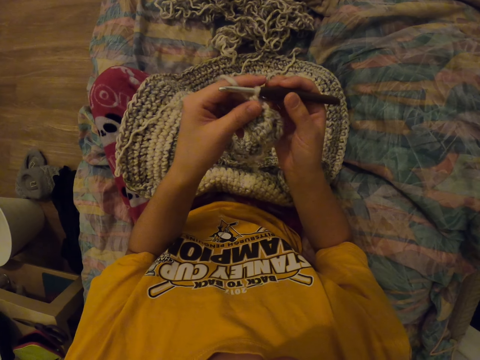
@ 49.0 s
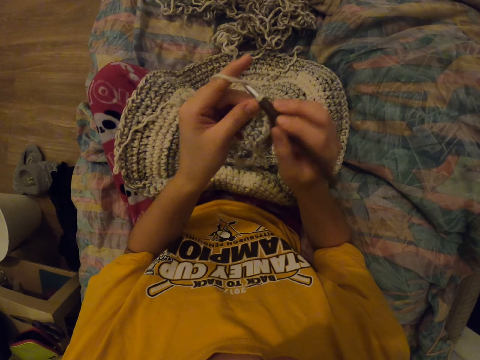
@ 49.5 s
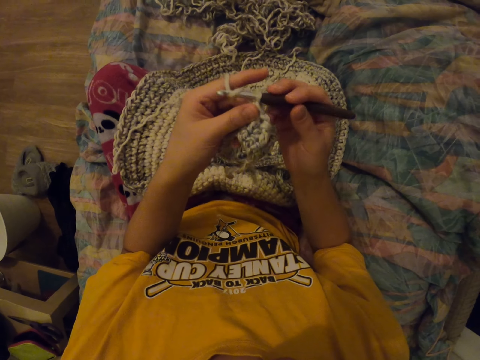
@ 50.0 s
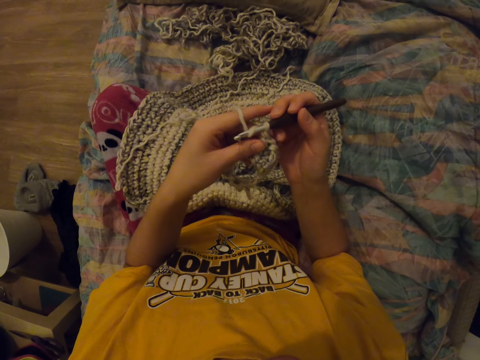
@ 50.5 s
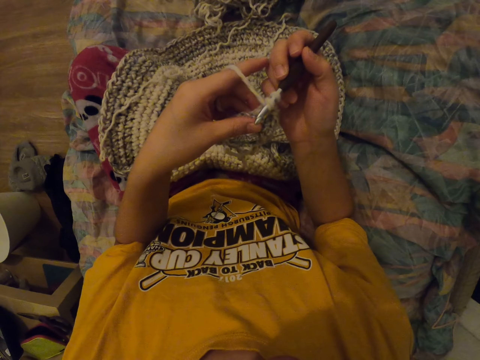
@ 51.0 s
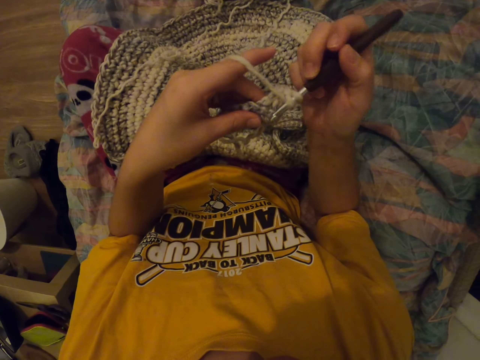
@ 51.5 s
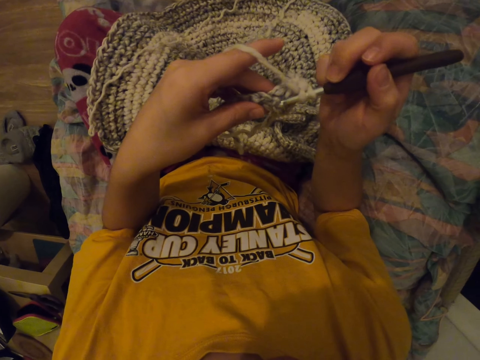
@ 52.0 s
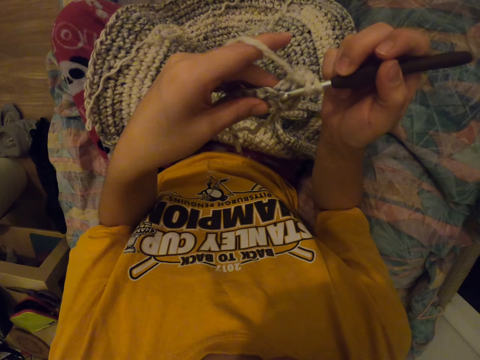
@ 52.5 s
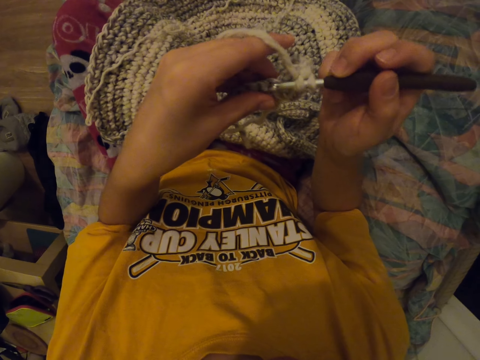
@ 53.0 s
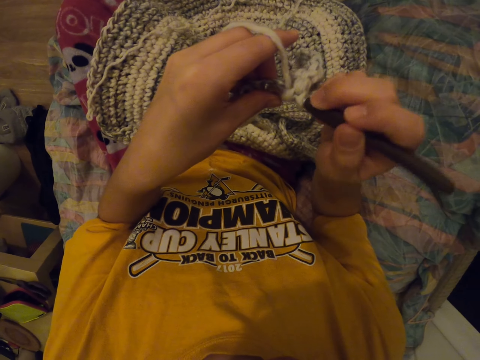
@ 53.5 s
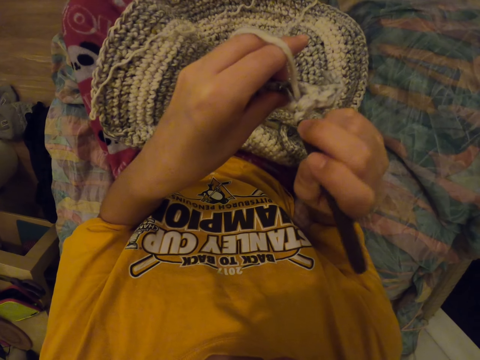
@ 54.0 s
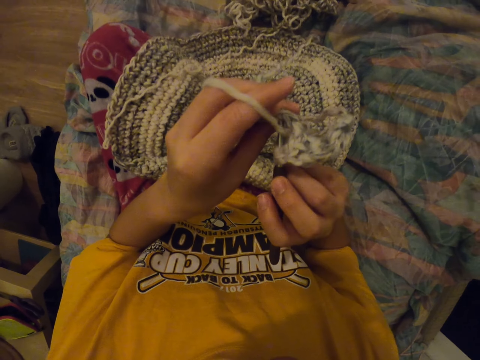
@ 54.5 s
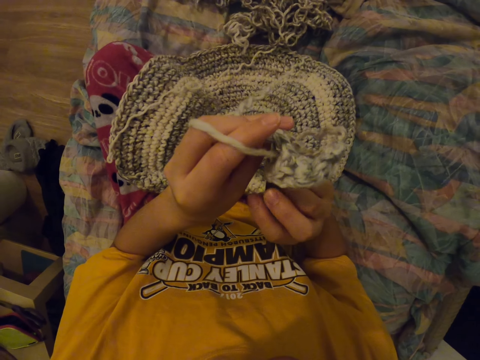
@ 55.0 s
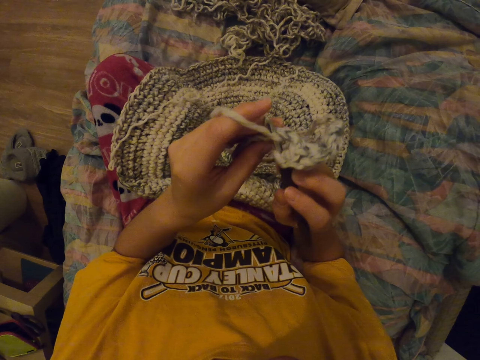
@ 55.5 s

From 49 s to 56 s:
The camera wearer knits a cloth with a needle.

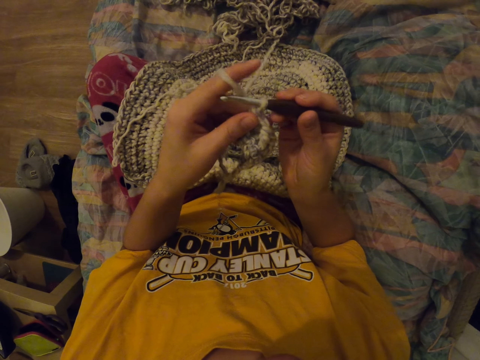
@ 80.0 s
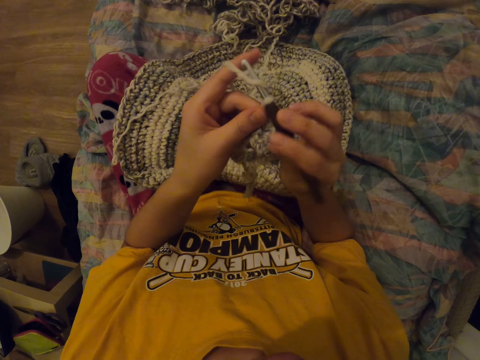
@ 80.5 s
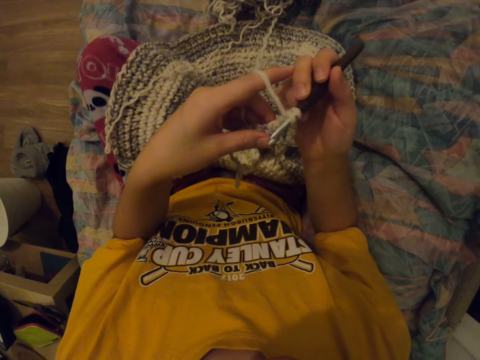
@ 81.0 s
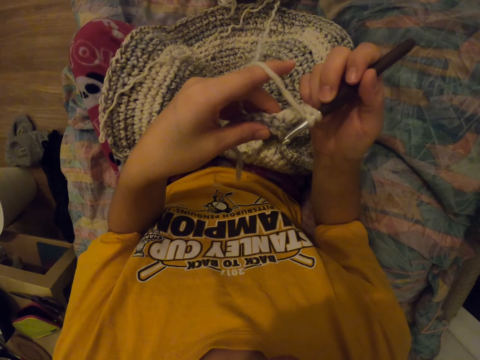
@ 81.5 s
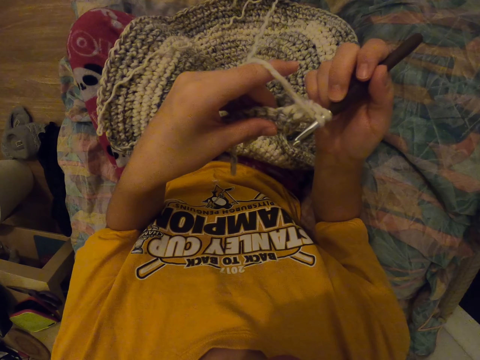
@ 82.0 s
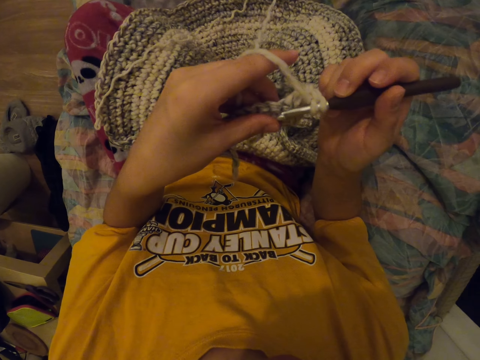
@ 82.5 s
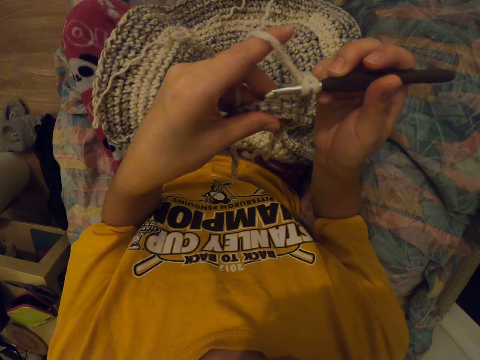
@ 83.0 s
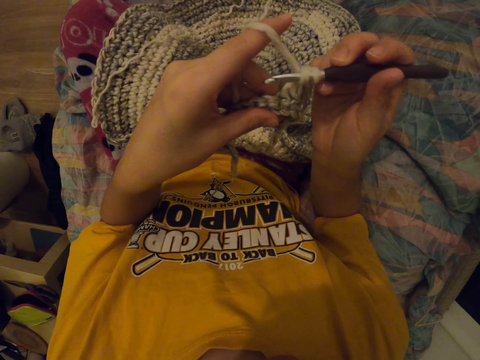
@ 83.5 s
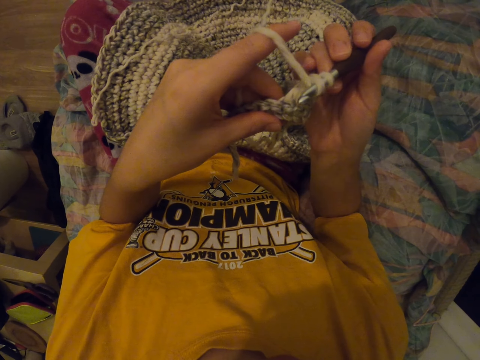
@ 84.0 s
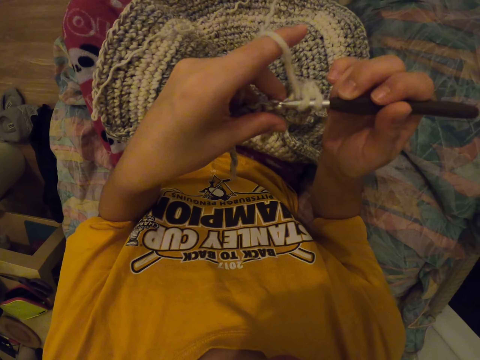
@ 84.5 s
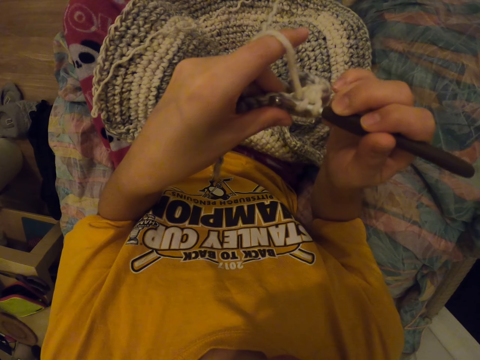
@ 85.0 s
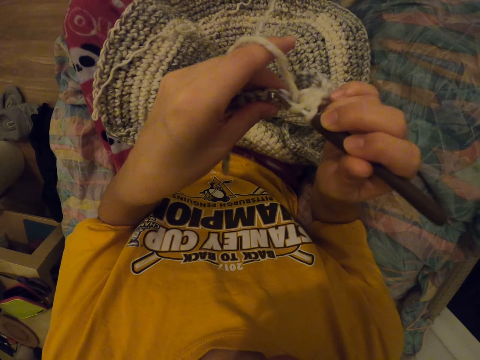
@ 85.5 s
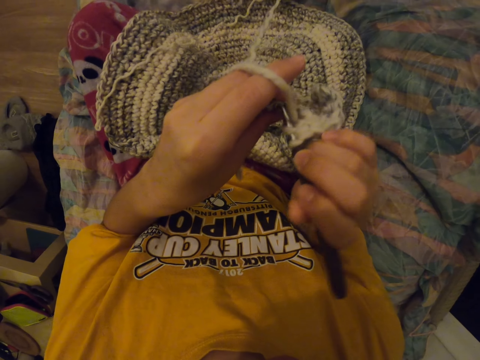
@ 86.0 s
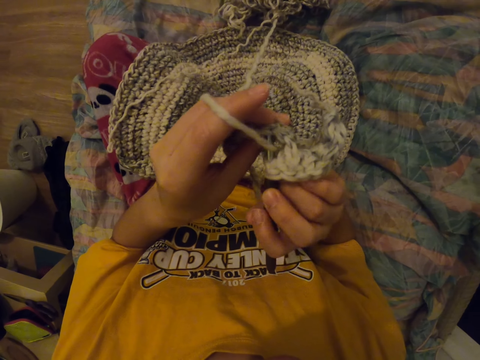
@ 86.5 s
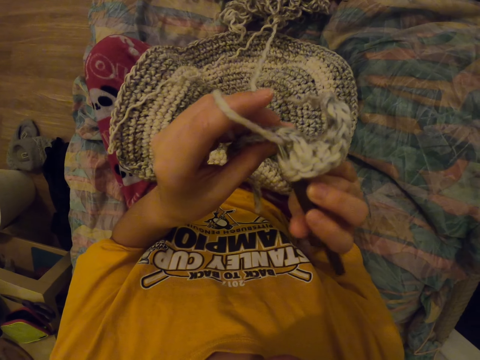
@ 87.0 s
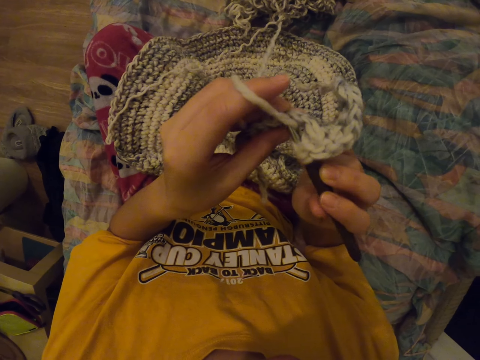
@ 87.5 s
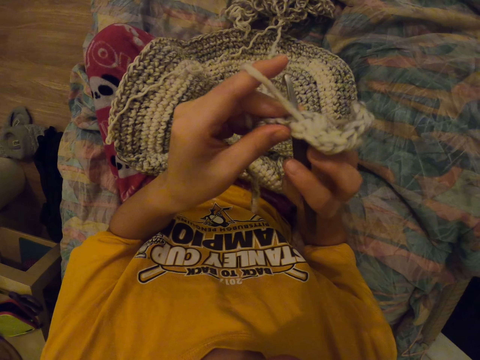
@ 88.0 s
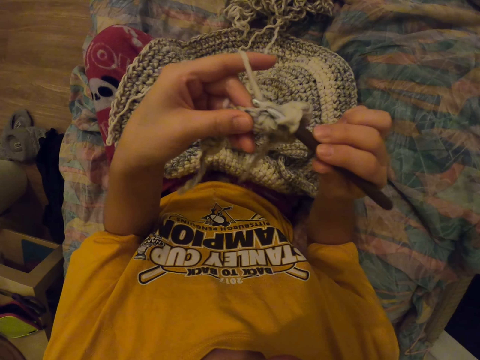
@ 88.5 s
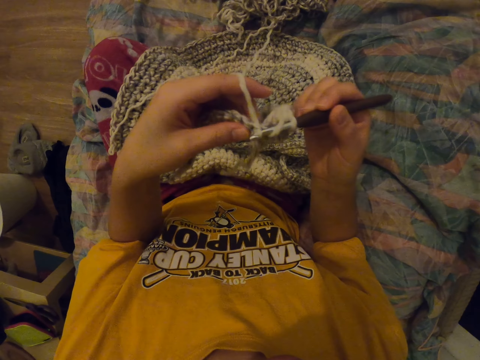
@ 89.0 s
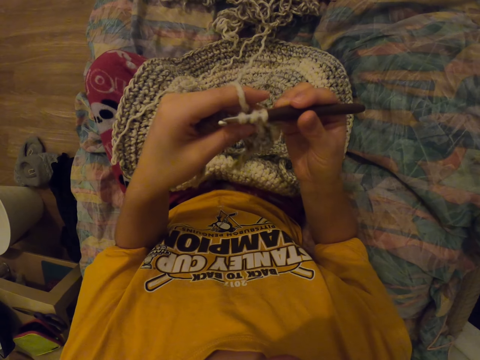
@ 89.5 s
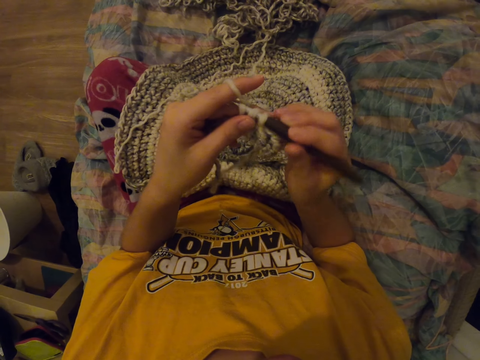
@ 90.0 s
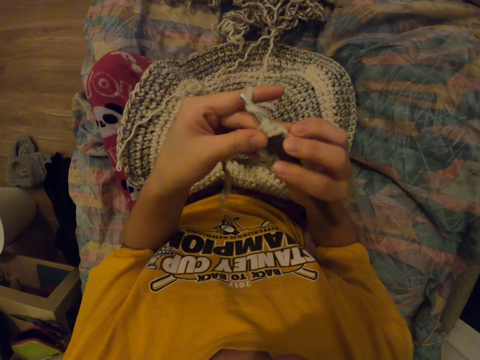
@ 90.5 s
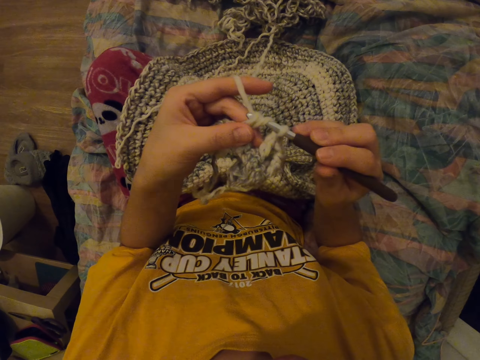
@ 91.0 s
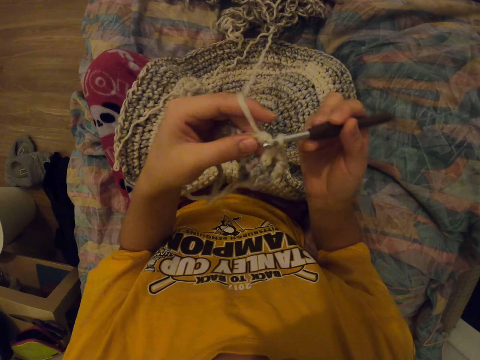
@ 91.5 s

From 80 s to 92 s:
The camera wearer stares at the cloth. They knit the cloth.

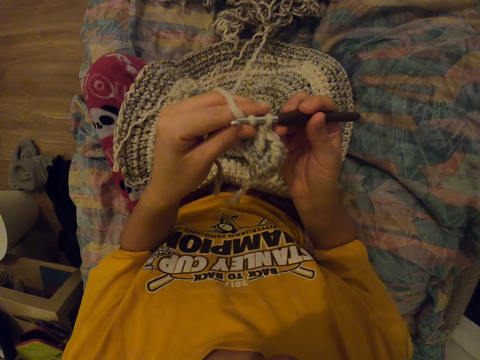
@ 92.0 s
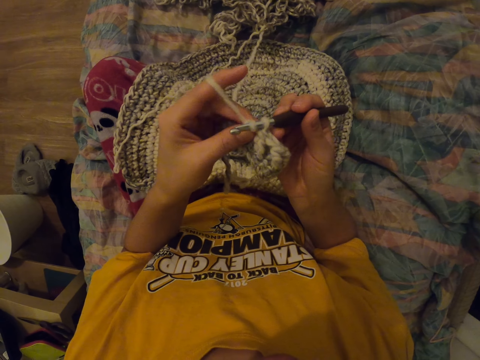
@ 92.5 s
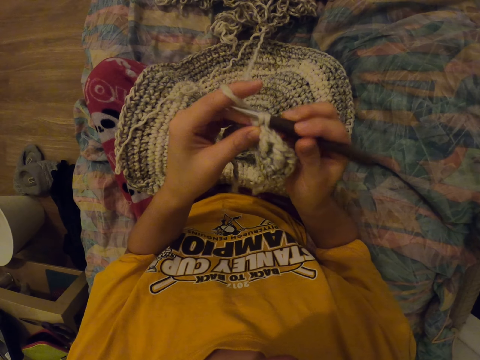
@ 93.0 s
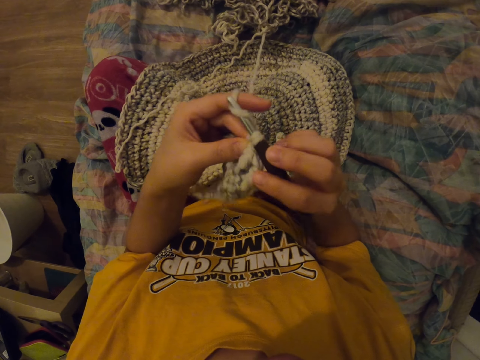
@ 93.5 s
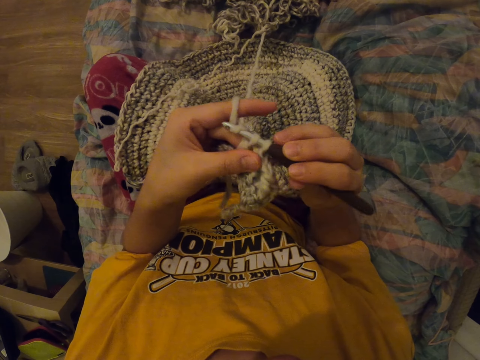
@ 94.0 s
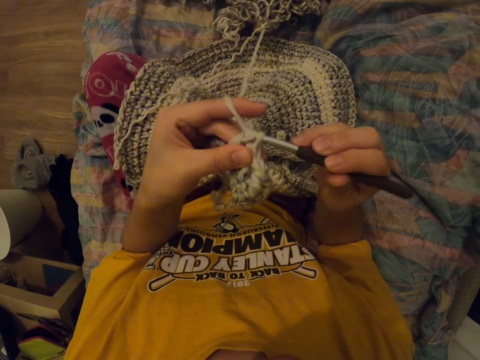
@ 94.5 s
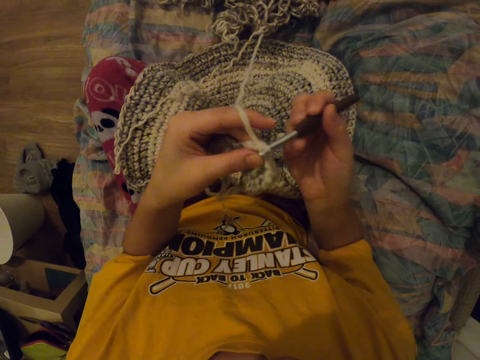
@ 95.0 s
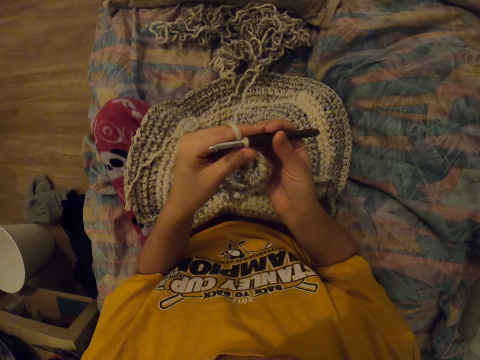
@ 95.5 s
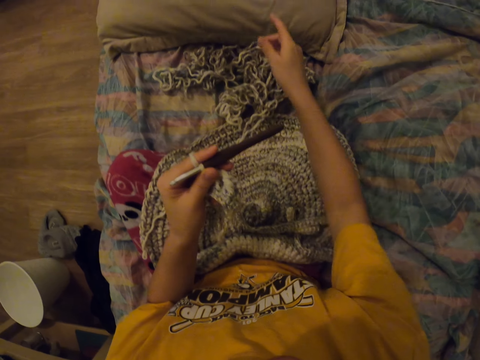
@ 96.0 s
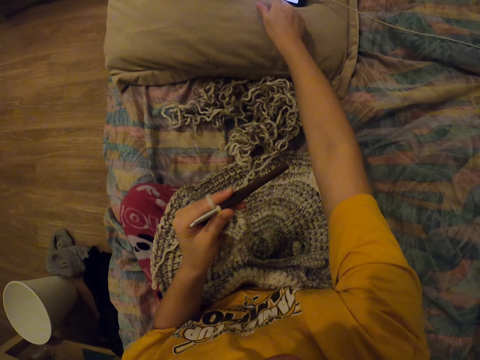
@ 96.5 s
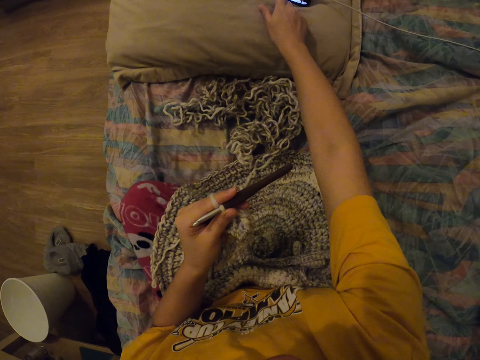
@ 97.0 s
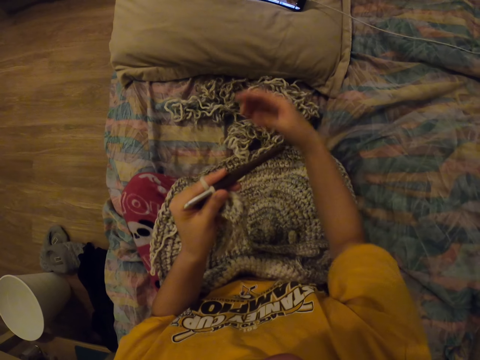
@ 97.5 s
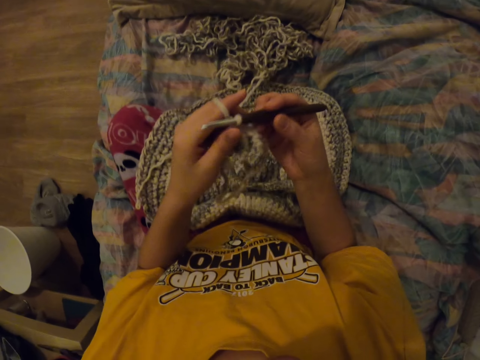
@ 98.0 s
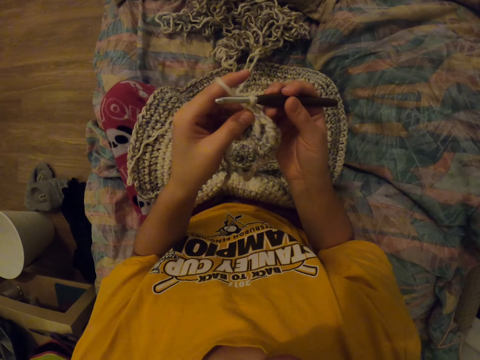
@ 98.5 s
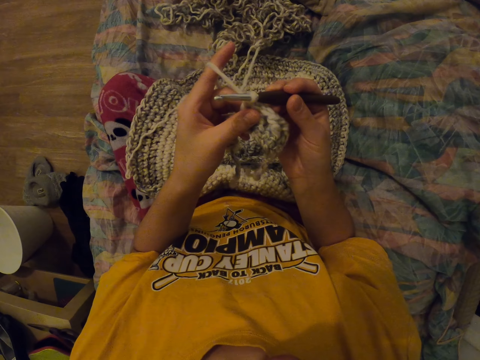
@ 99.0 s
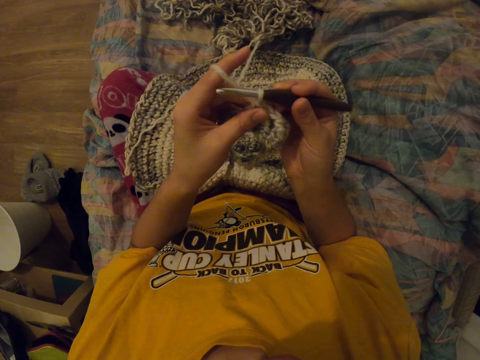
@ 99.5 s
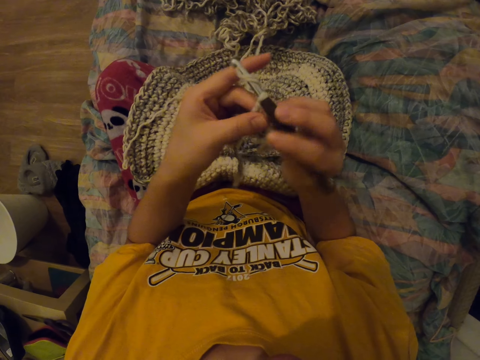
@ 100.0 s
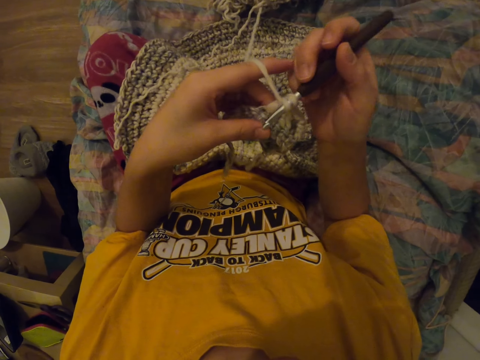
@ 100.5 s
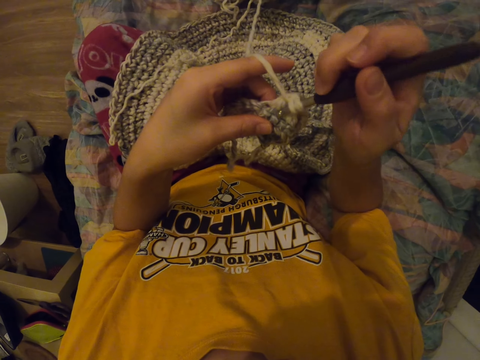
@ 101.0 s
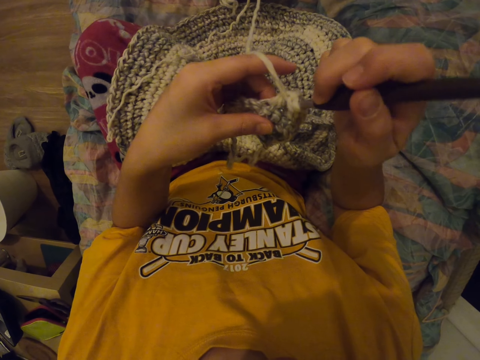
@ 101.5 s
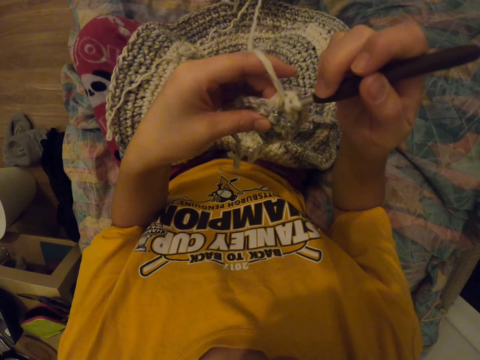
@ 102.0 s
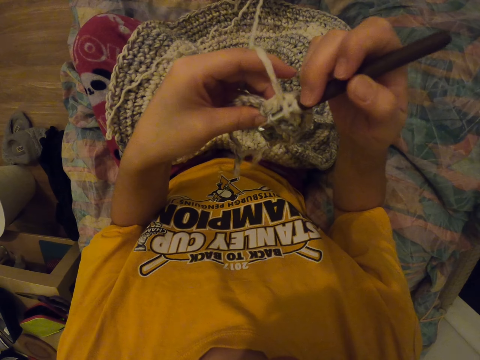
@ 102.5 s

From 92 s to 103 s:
The camera wearer uses the phone. They hold the crochet hook. They knit a cloth with a needle.
